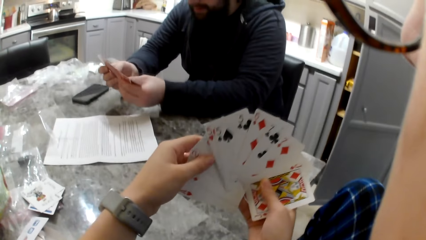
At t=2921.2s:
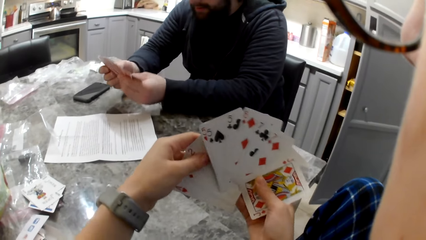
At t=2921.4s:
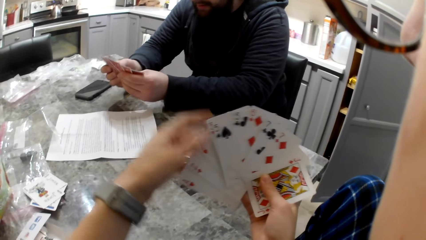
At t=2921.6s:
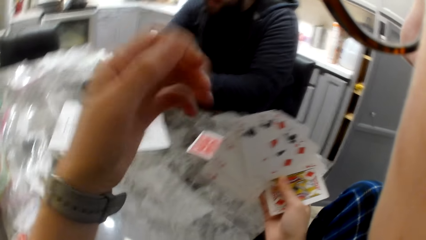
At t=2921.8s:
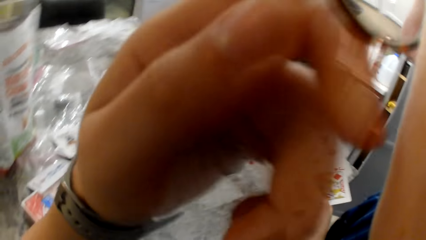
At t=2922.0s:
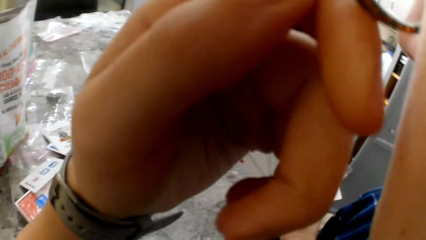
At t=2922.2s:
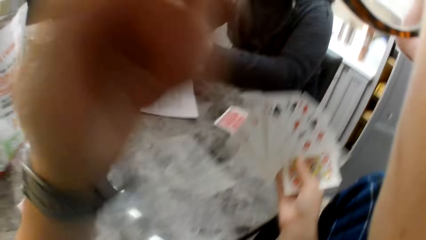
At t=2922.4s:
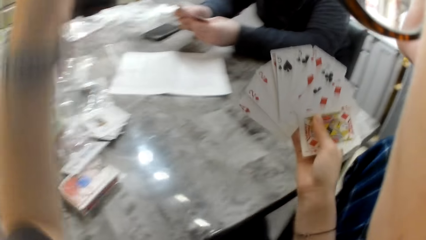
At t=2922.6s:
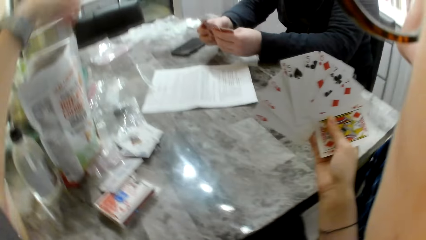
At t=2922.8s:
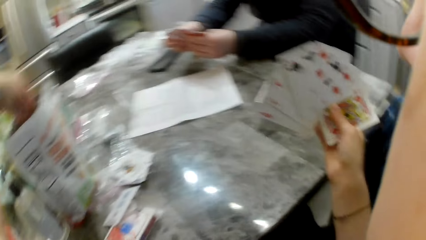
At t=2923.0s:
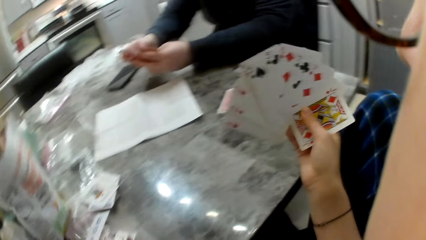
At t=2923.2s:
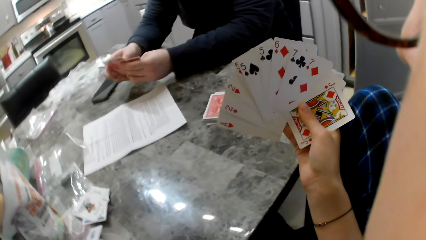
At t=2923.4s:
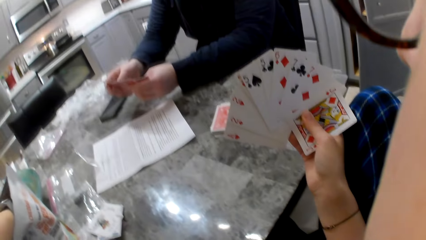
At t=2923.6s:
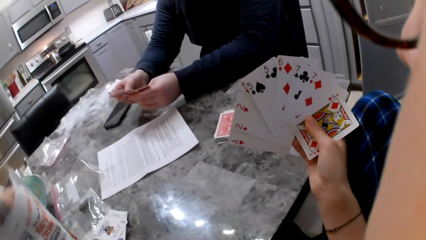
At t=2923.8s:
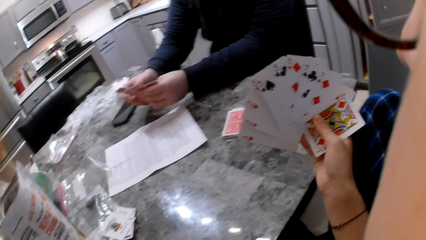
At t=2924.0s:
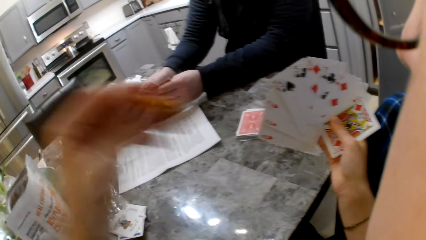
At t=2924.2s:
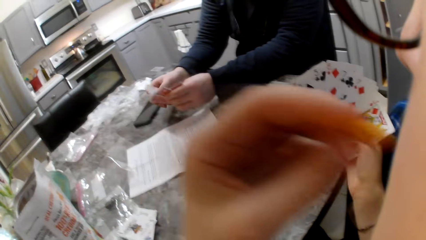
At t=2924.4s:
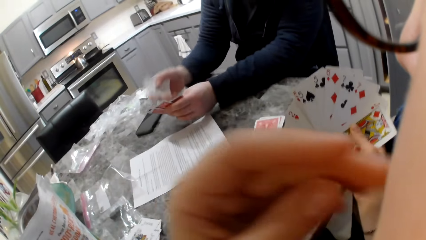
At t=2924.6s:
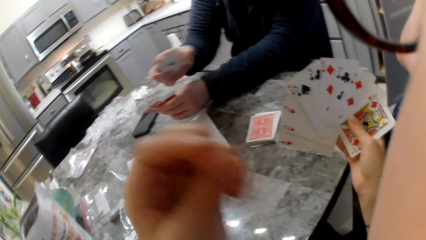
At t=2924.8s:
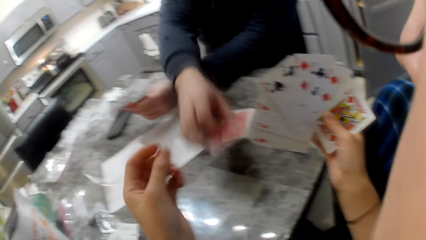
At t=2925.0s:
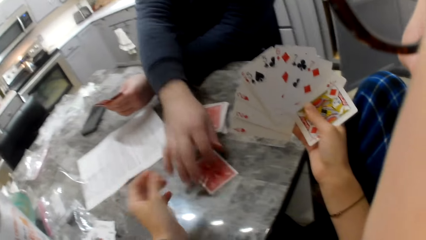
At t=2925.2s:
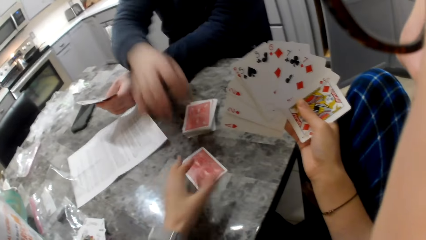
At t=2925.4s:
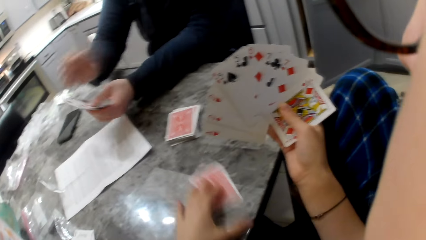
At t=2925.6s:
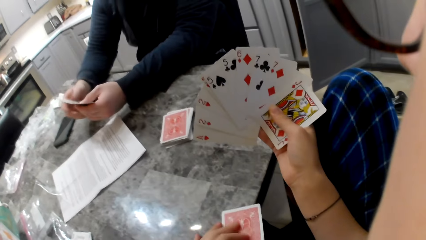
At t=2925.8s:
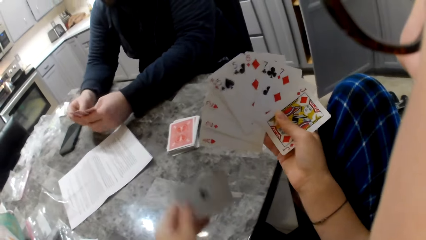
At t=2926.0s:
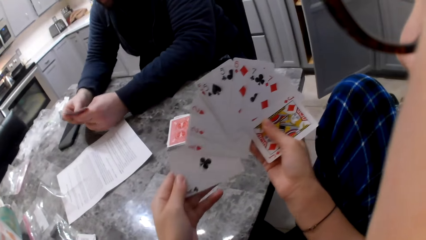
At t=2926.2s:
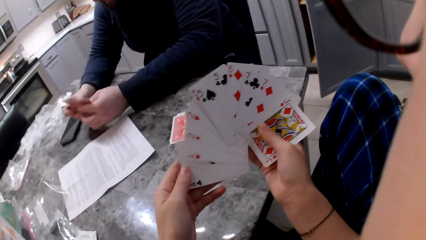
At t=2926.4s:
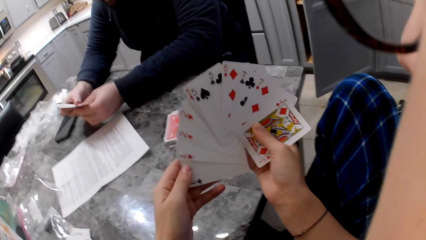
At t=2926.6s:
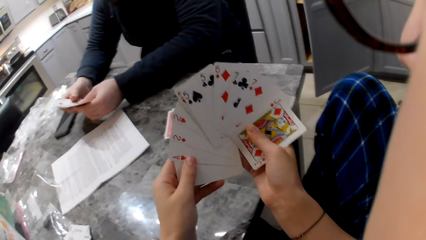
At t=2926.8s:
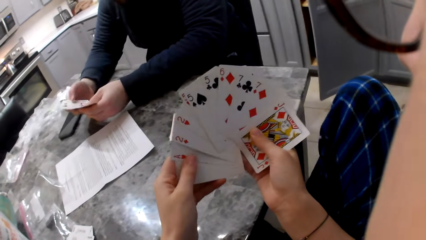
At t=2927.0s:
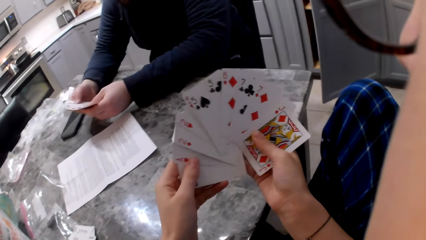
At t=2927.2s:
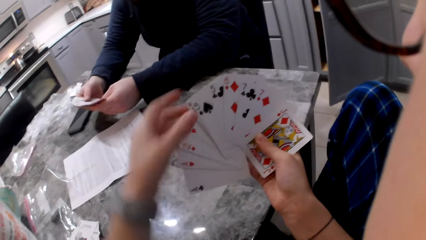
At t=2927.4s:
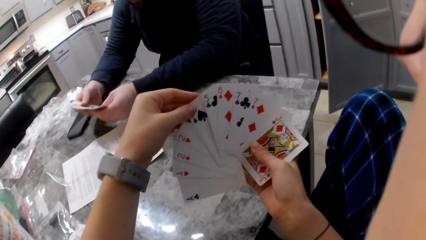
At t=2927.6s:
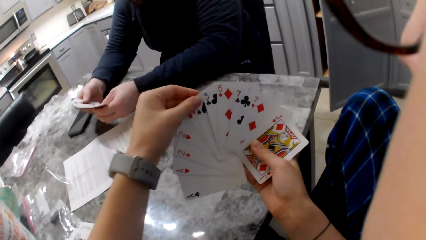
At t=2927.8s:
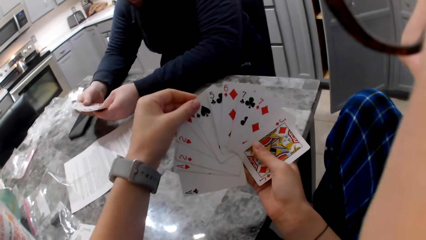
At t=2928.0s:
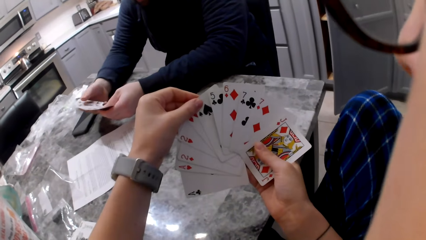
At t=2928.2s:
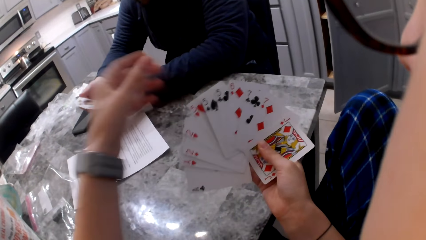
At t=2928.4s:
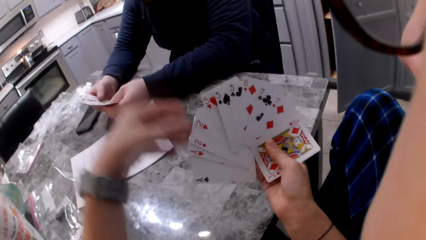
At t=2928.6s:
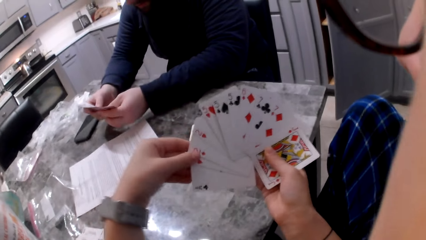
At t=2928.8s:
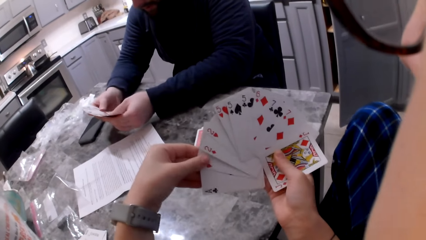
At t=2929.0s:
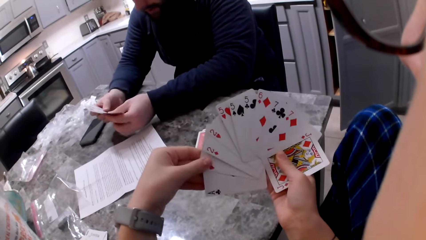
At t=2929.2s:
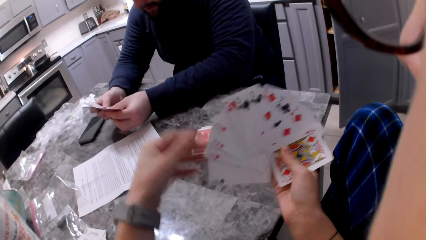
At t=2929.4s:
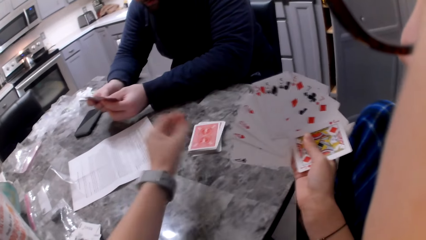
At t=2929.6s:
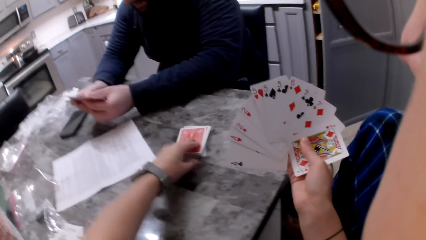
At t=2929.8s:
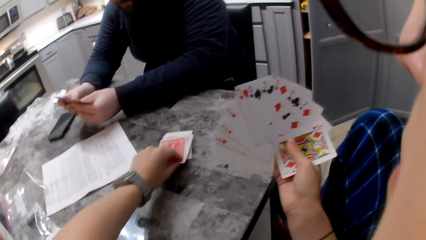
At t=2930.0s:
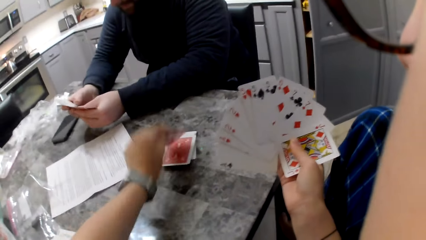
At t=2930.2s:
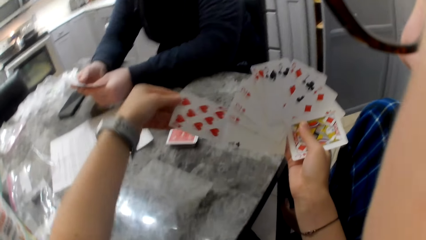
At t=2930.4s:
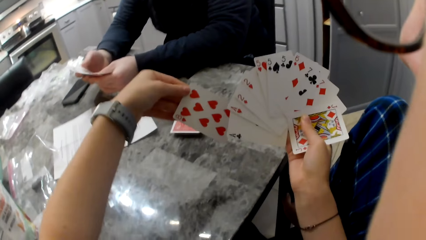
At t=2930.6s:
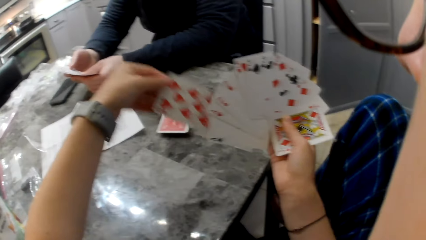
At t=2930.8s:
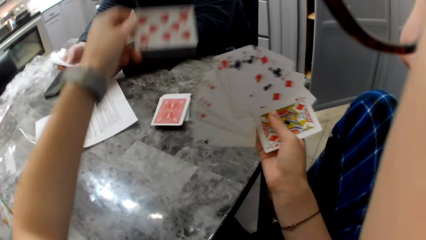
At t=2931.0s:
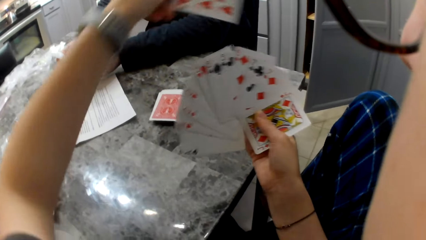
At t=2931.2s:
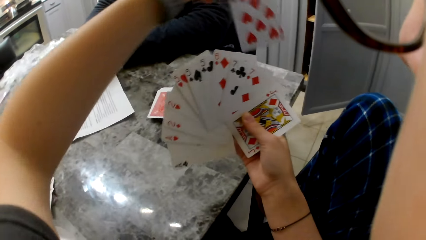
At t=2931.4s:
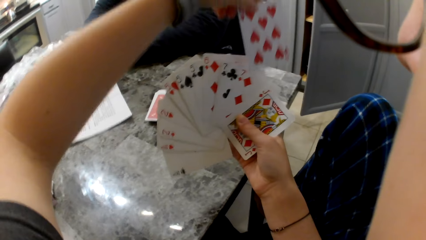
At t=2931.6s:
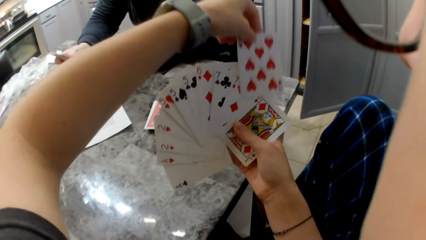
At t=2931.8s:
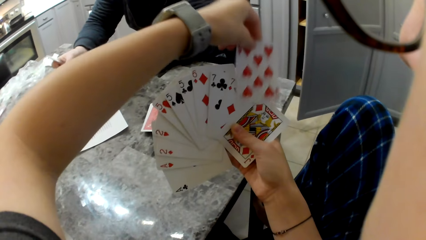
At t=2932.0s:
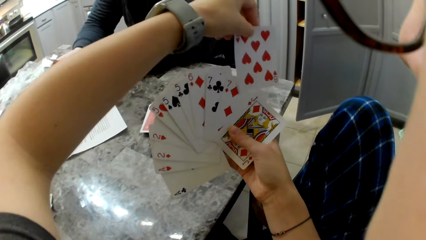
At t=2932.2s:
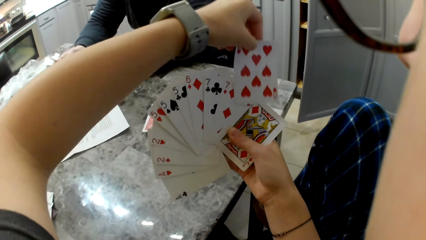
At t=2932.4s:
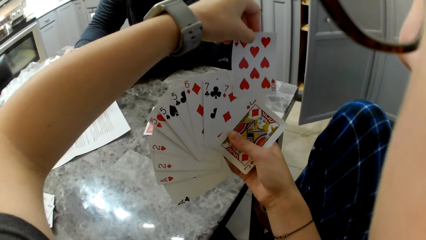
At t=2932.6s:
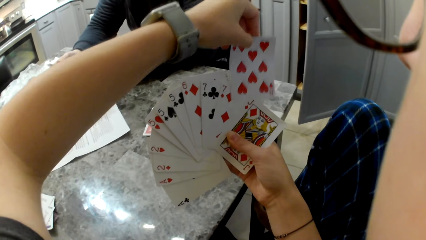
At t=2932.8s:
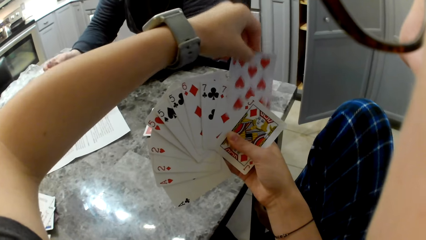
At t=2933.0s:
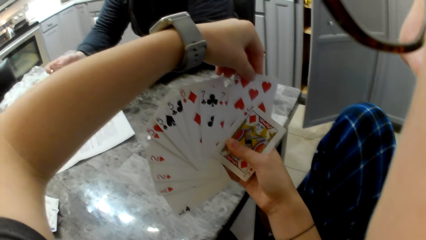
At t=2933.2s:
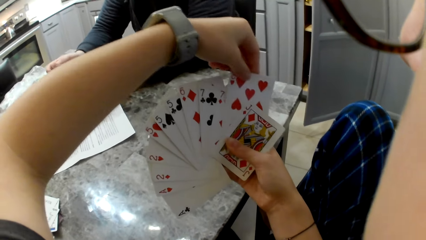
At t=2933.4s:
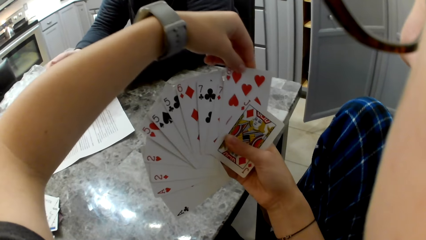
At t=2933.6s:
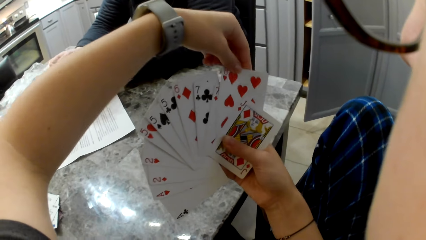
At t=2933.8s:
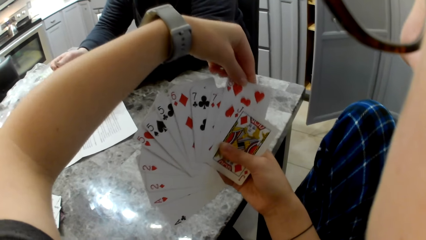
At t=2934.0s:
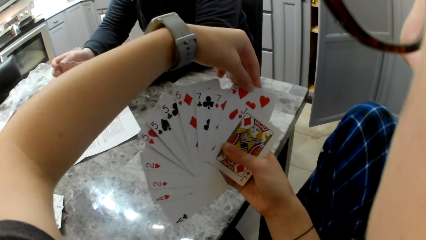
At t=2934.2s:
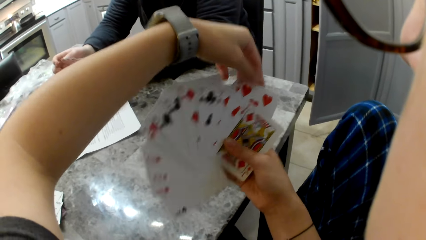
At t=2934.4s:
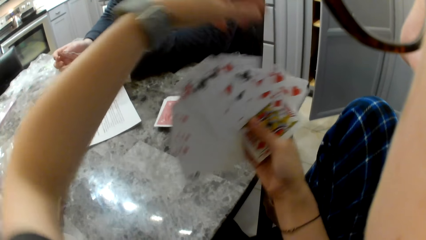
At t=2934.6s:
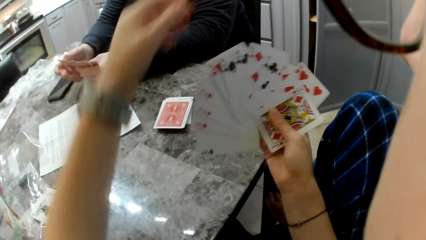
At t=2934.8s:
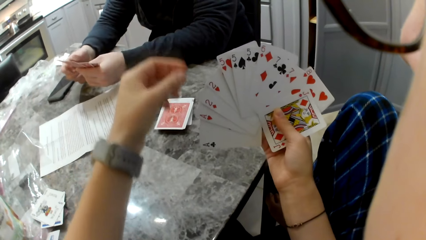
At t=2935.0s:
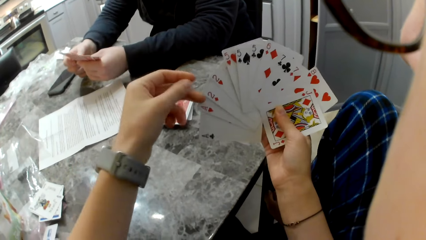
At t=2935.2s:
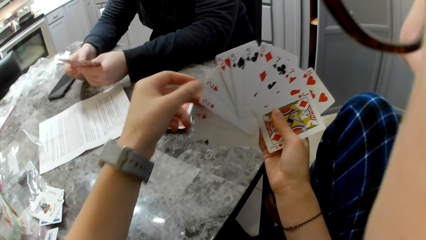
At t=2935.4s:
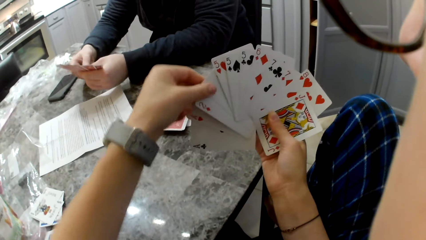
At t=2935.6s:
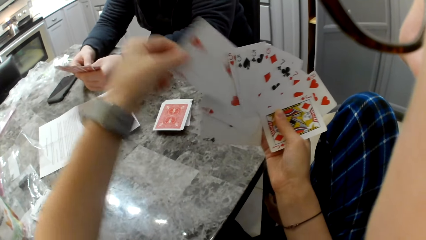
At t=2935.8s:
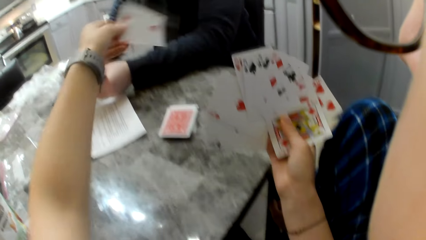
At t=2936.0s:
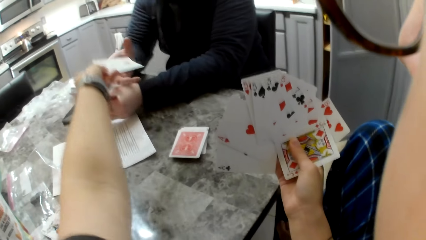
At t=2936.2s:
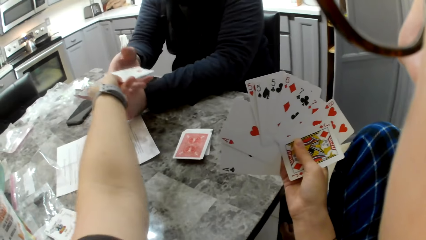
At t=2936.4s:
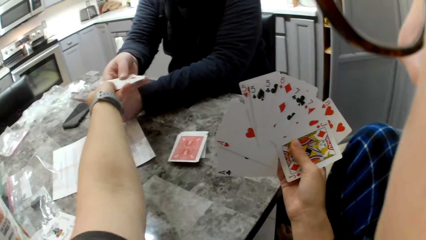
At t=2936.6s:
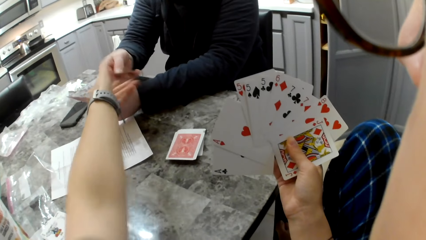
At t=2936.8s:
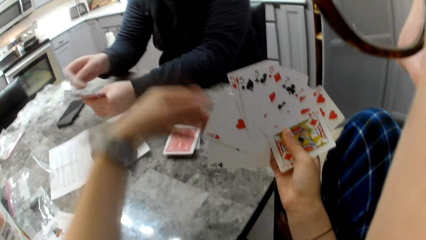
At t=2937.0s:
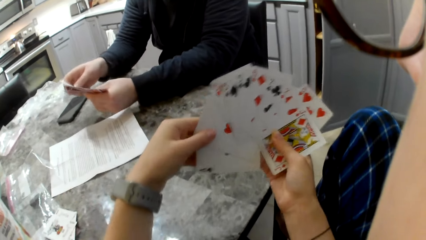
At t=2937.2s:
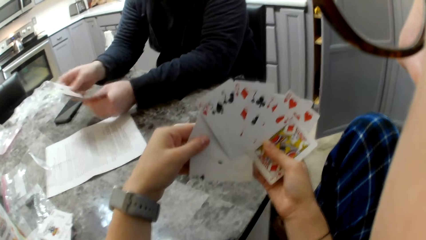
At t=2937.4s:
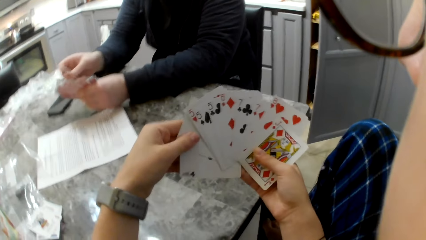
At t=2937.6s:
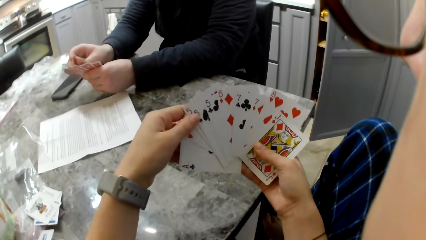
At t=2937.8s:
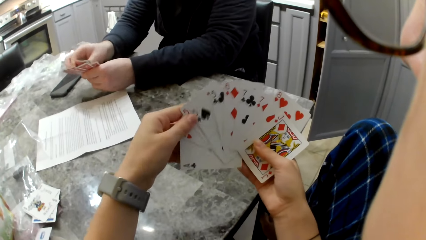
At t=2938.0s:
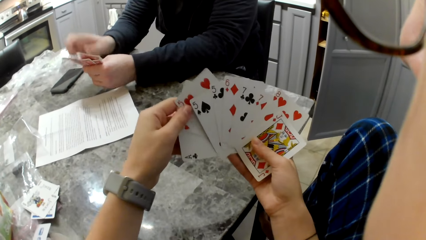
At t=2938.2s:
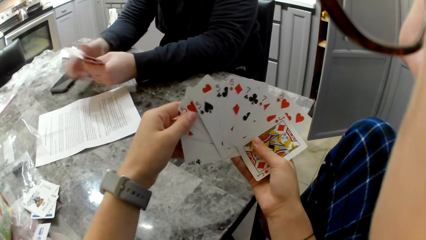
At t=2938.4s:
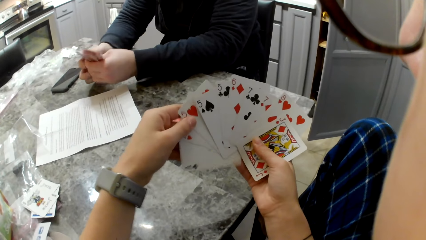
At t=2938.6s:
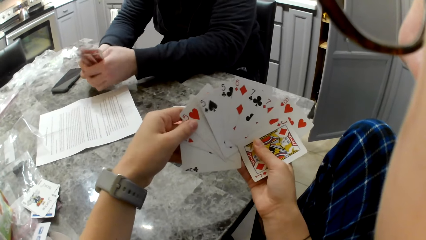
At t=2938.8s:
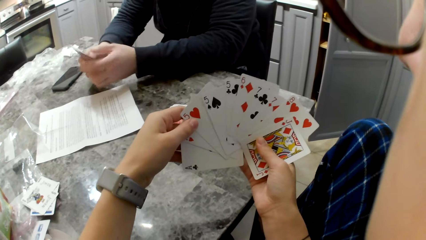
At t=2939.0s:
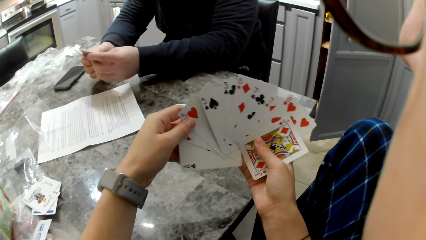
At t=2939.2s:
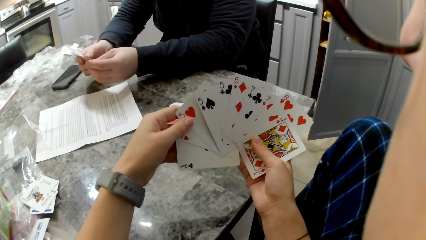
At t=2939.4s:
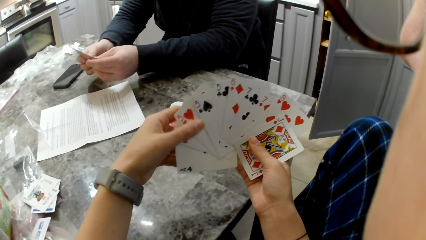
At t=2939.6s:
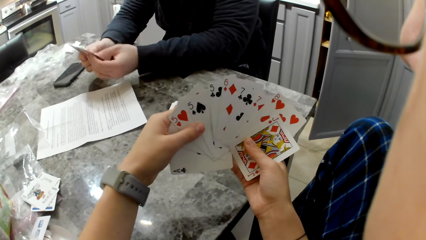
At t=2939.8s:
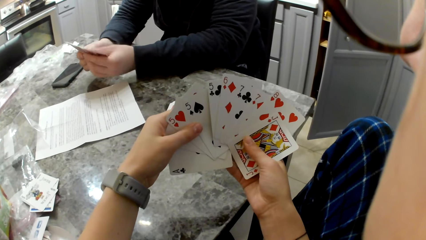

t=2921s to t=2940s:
The camera wearer touches her face with her left hand. She picks some cheddar chips from the bag on the table. She eats snacks from the snack pack on the table. A man drops a card on the table. The camera wearer picks the card from the table and puts the card in her right hand. She picks a card from the table and puts the card in her right hand. She gives the man a card. The man puts the card in his left hand.
